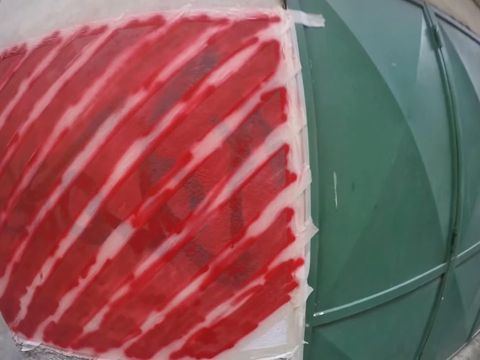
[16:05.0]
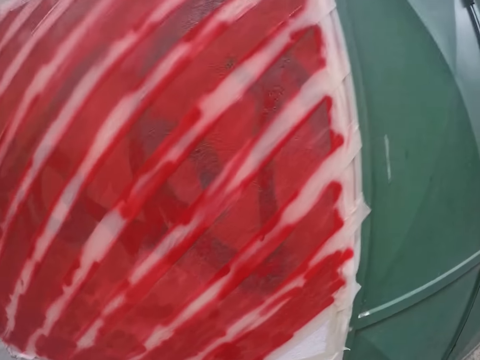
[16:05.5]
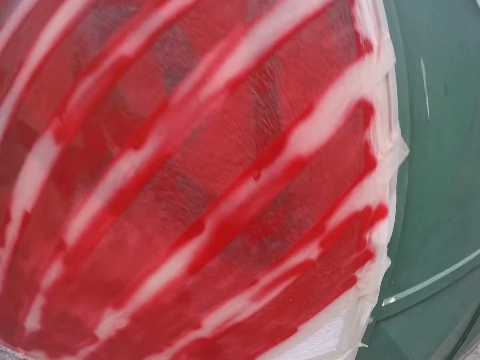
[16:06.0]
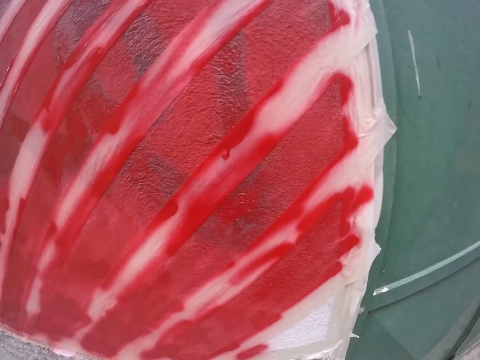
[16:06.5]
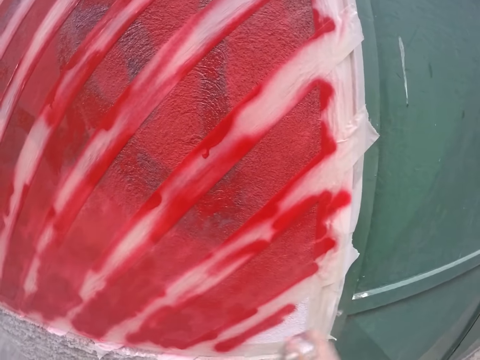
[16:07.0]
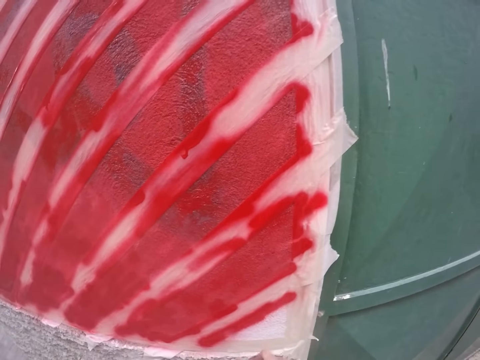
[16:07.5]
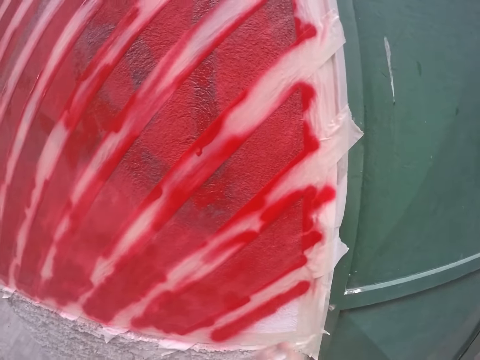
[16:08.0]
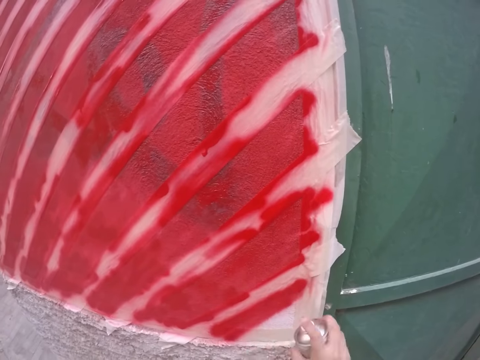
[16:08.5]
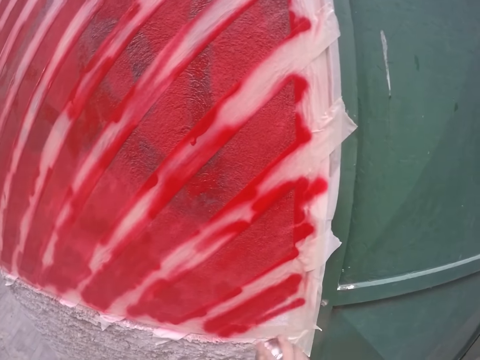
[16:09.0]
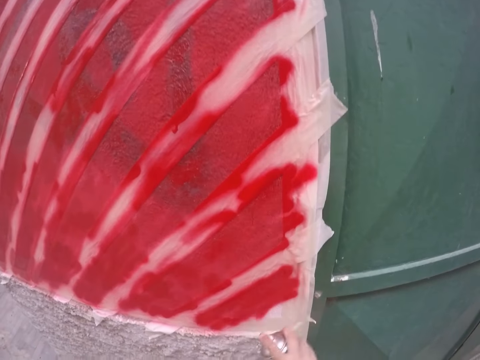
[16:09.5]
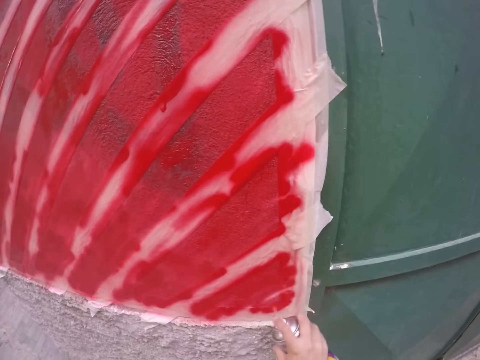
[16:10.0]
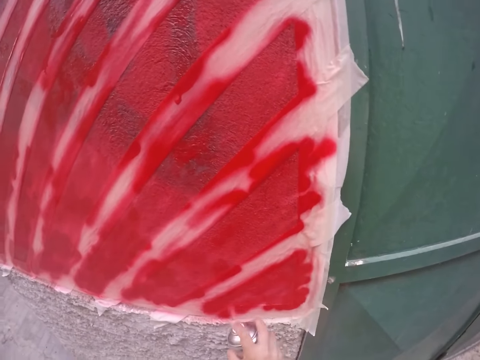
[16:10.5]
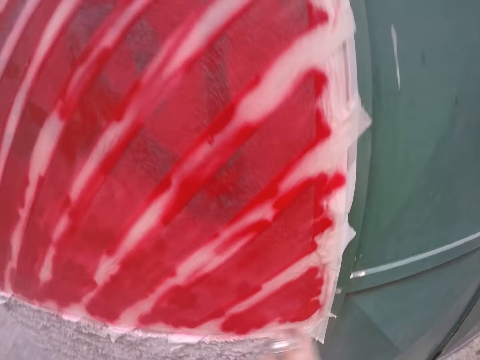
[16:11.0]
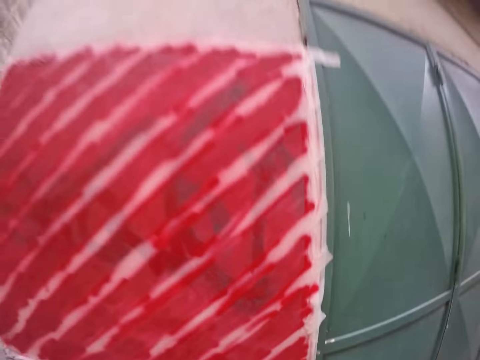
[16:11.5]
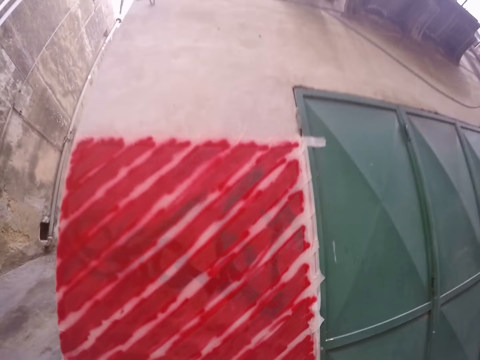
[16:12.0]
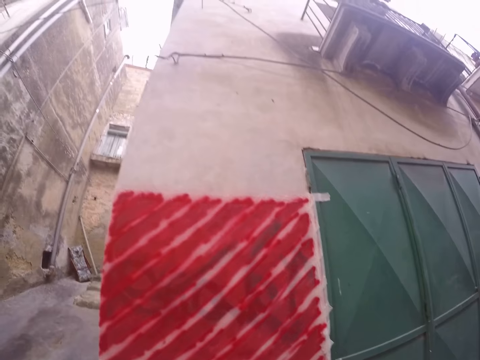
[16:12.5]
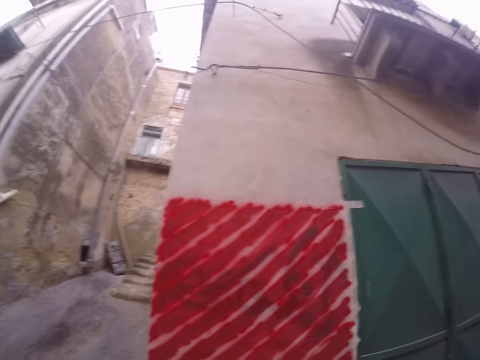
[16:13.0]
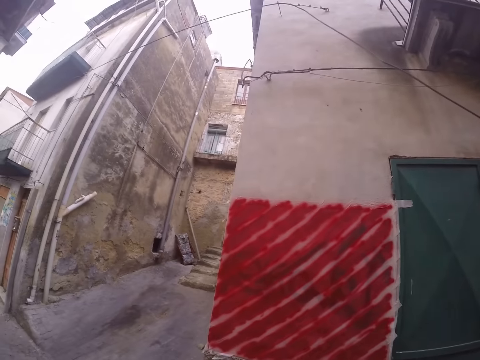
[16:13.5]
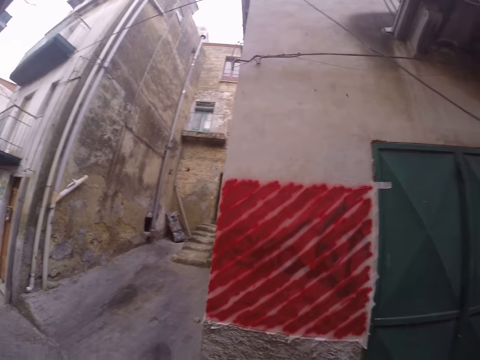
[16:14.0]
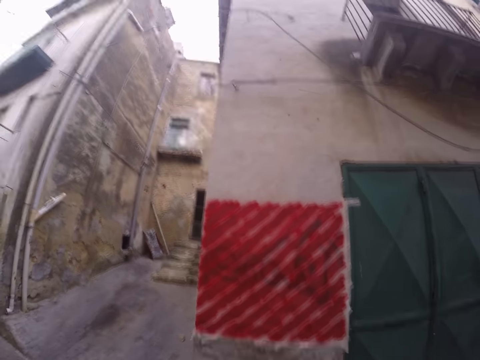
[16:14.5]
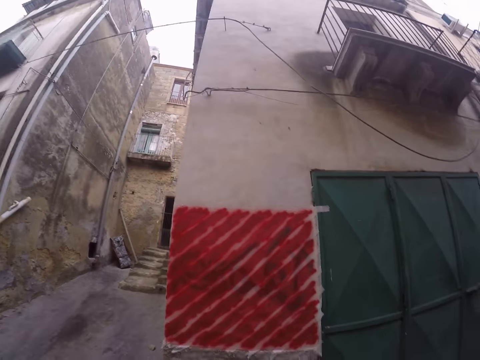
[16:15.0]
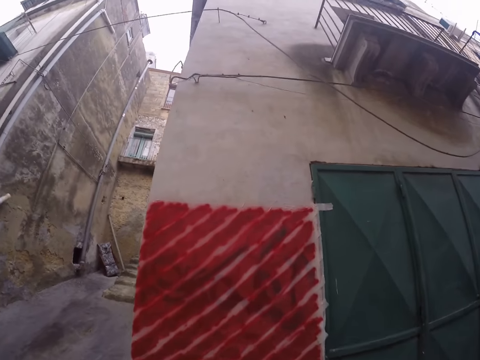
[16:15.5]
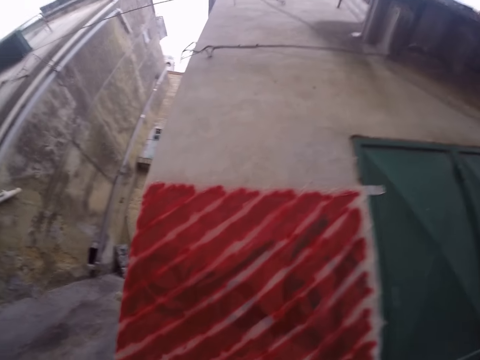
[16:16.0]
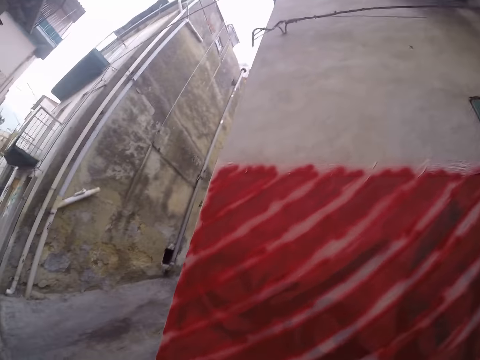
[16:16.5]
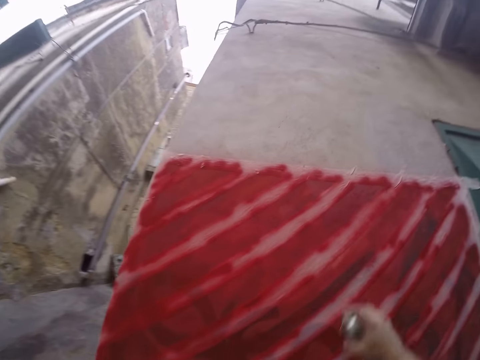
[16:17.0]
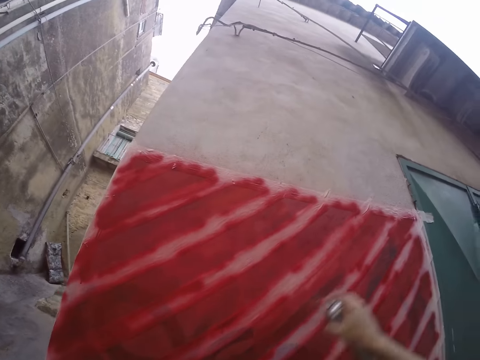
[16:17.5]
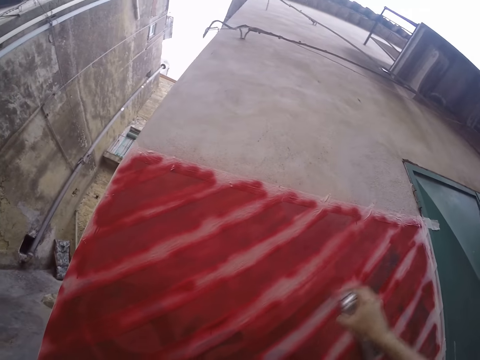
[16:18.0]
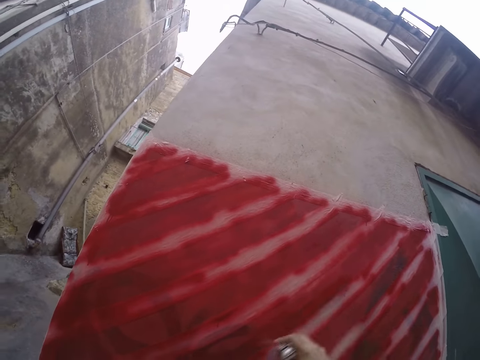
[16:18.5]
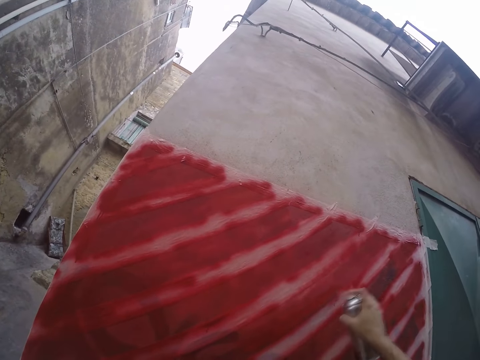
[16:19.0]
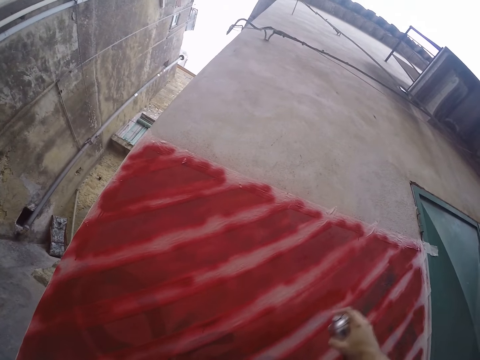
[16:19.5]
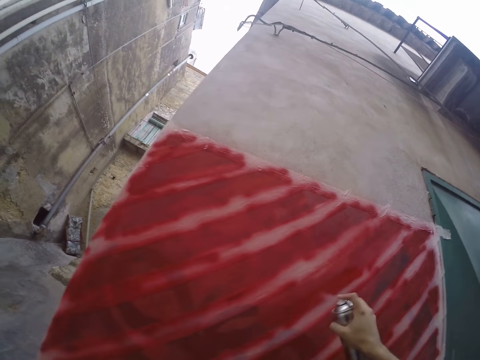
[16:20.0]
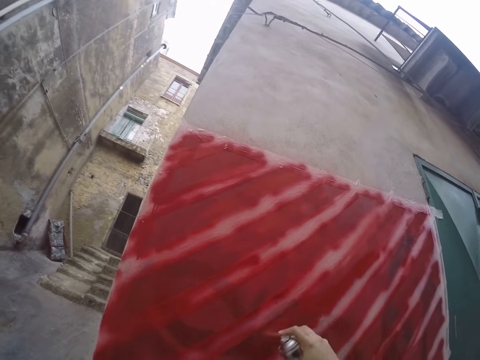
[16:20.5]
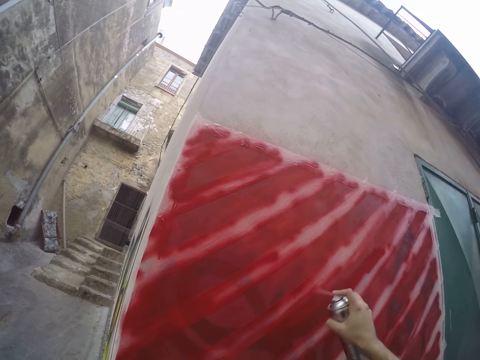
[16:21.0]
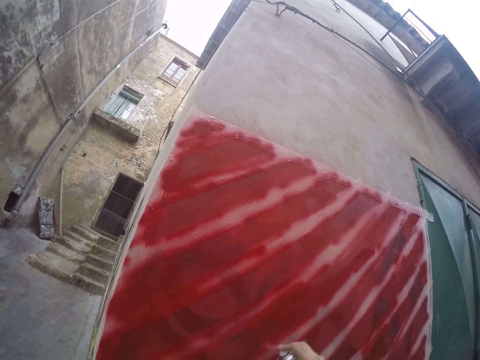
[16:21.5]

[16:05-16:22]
The camera wearer paints the wall red with the spray paint in his right hand. He paints the wall red again.

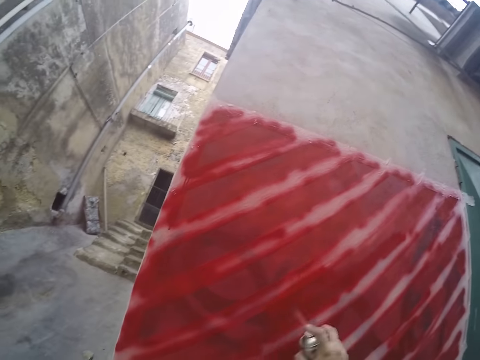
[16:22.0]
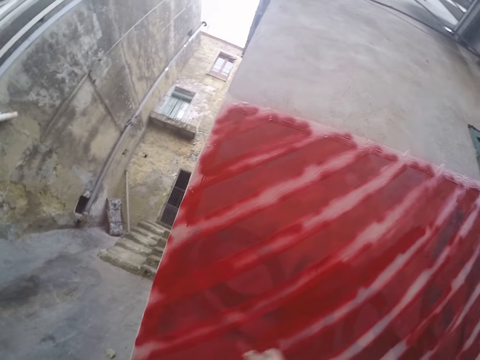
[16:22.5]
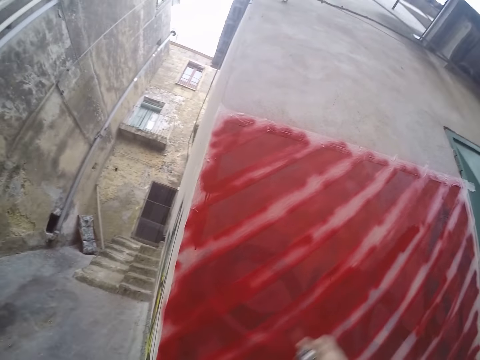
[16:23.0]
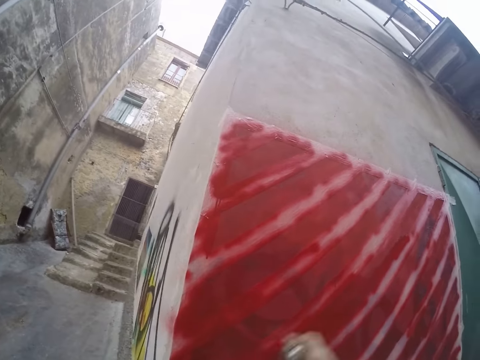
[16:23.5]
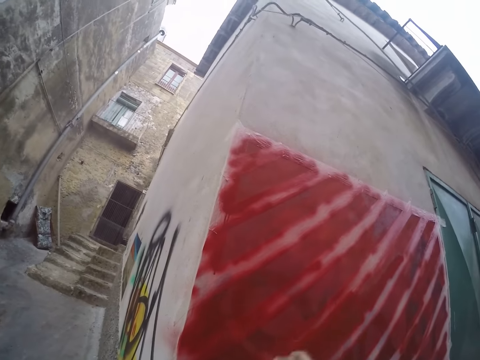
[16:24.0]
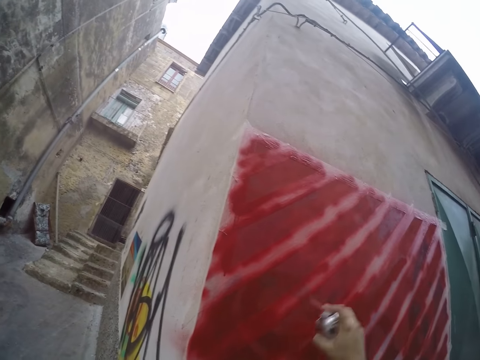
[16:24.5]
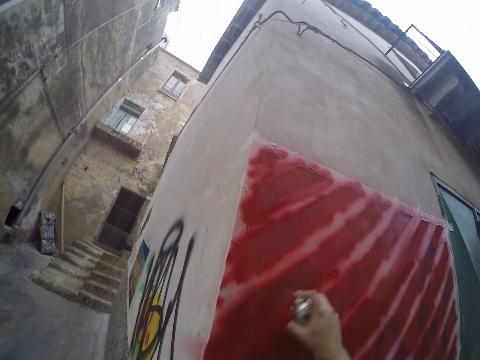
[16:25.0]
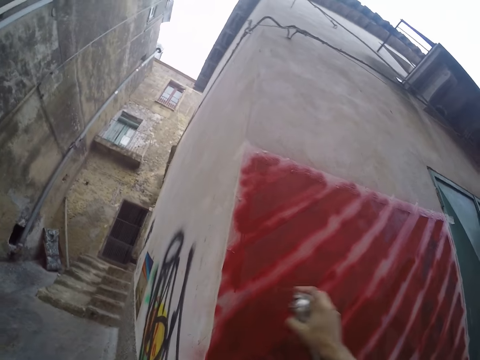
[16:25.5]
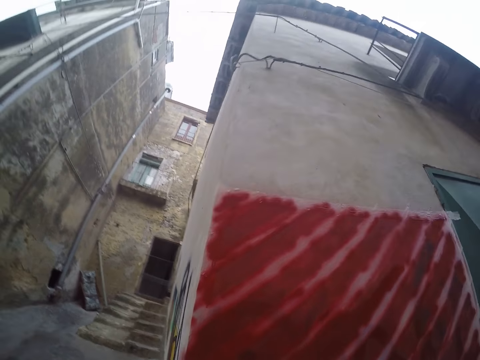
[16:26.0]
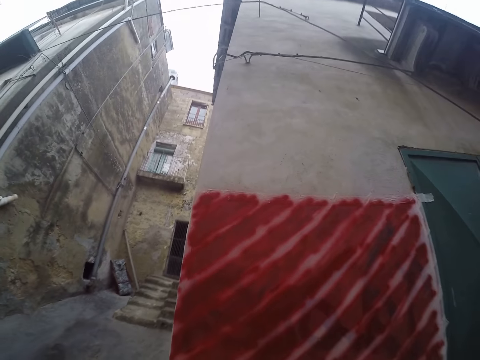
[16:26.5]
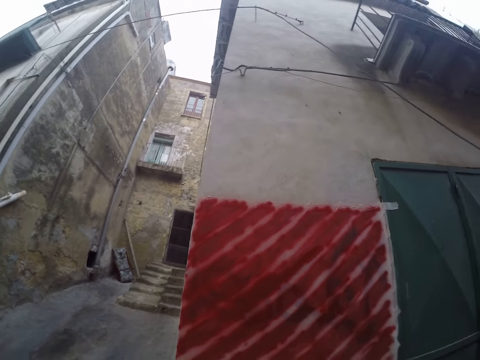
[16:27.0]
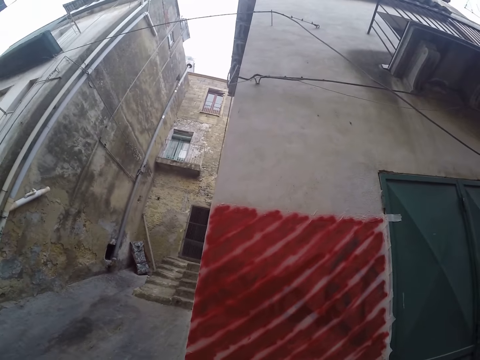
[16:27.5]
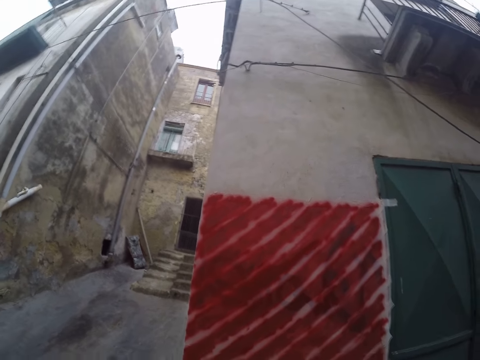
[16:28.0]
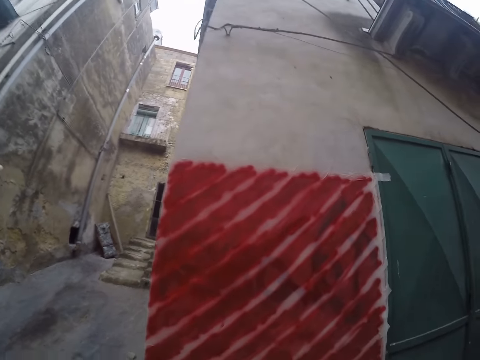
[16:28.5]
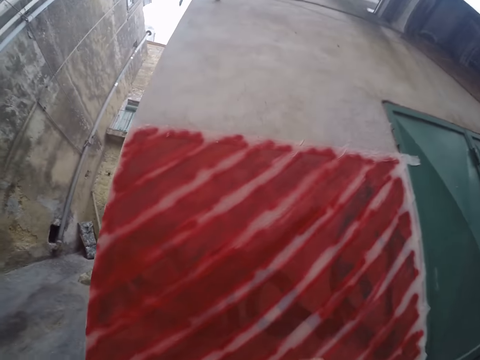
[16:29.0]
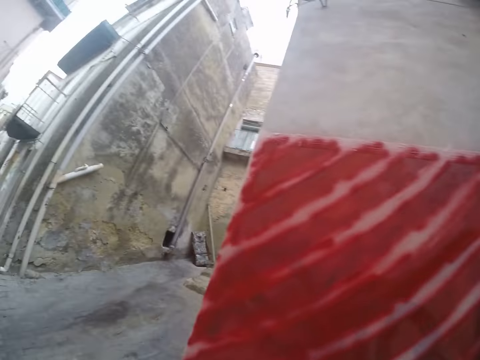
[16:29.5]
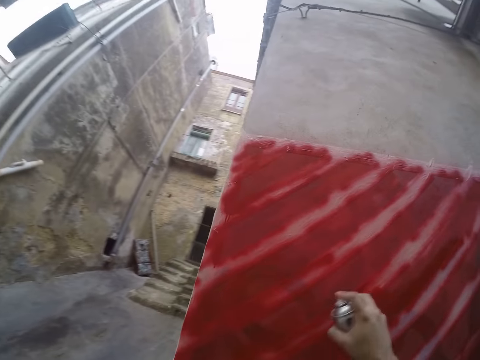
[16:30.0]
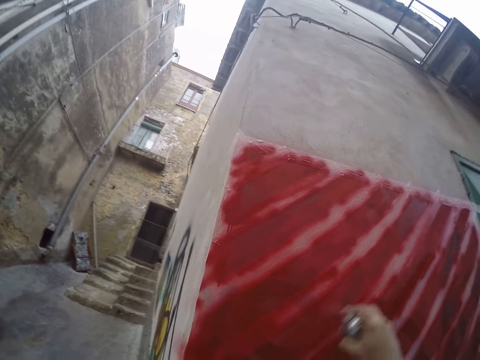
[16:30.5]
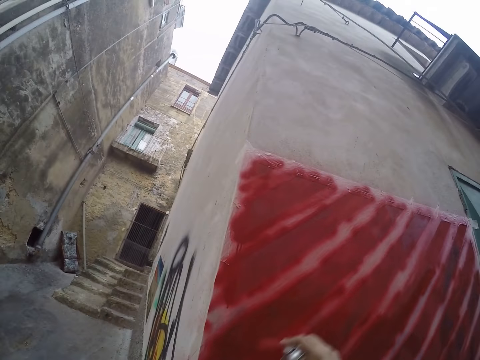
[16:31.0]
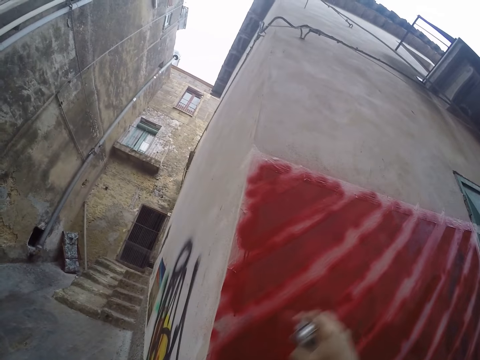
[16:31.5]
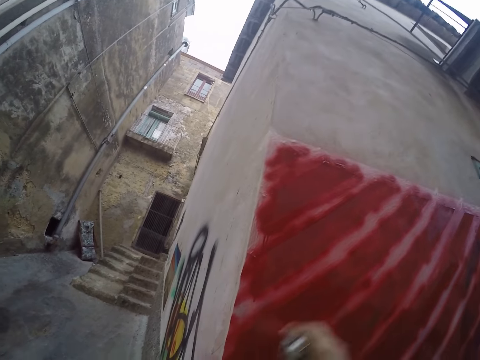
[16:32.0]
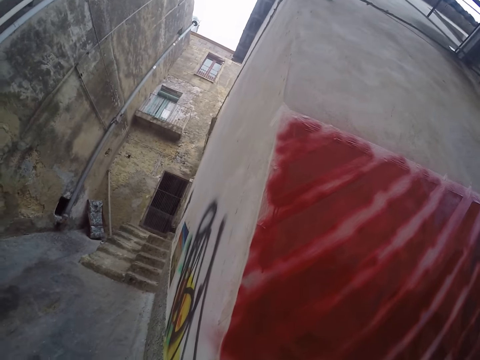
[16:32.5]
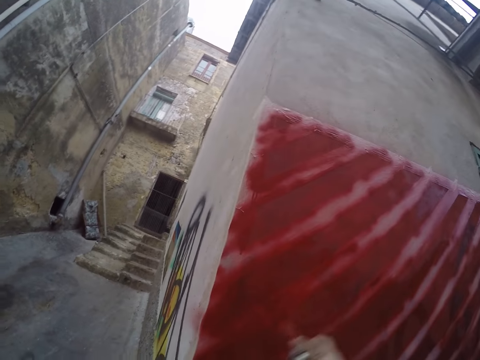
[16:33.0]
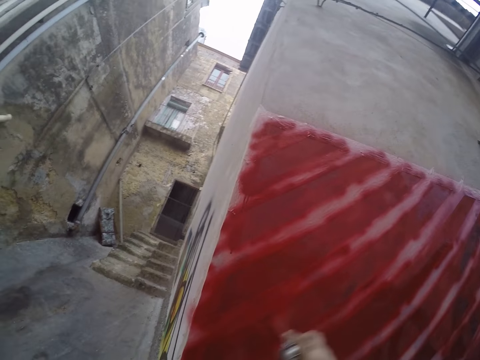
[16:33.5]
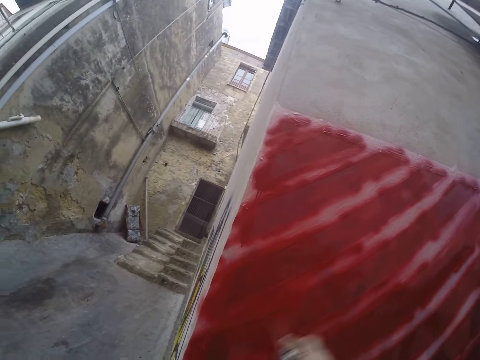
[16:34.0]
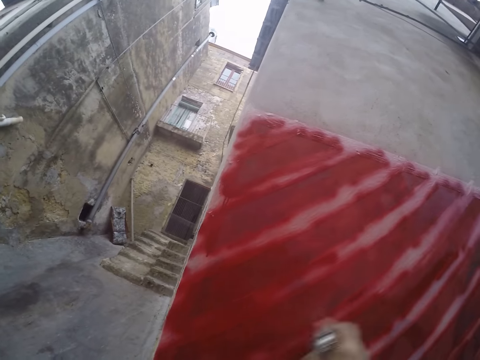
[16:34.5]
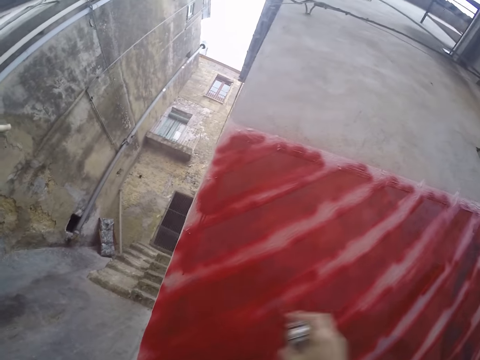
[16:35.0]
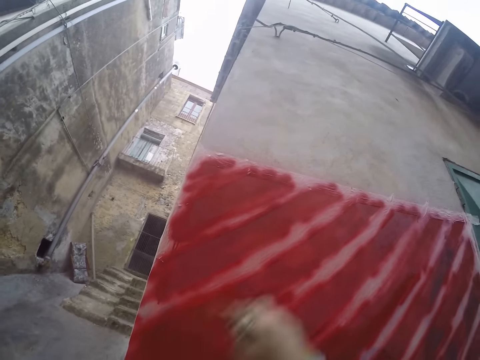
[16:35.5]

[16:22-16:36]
The camera wearer paints the wall red with the spray paint in his right hand.
